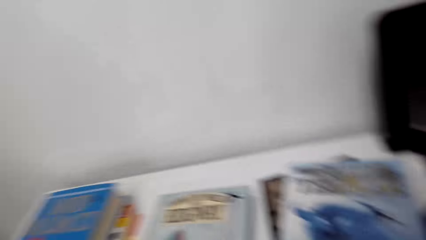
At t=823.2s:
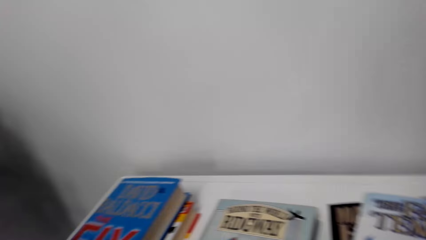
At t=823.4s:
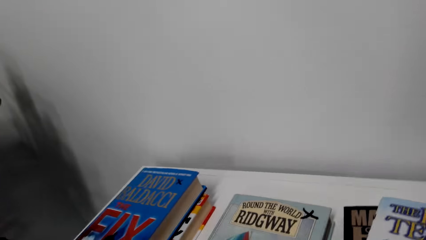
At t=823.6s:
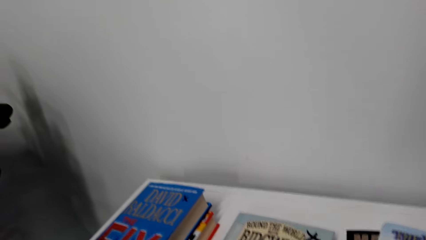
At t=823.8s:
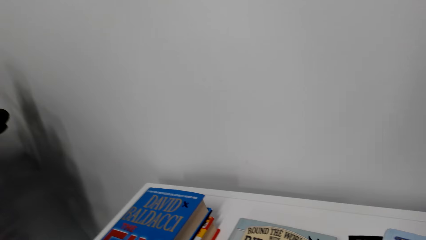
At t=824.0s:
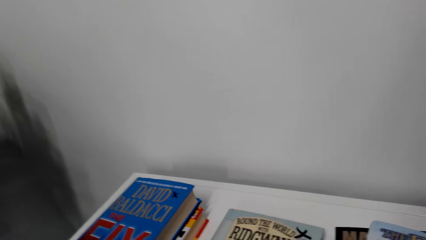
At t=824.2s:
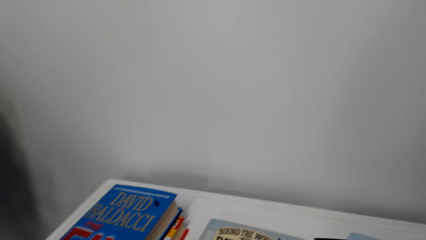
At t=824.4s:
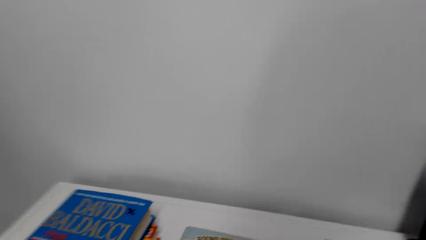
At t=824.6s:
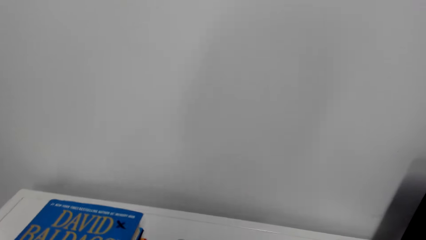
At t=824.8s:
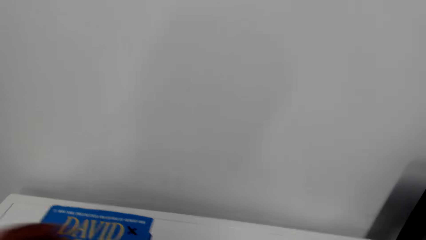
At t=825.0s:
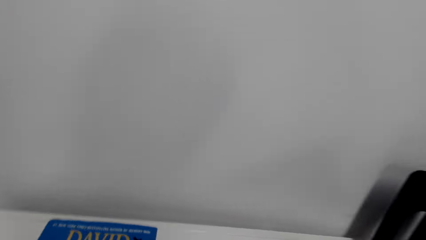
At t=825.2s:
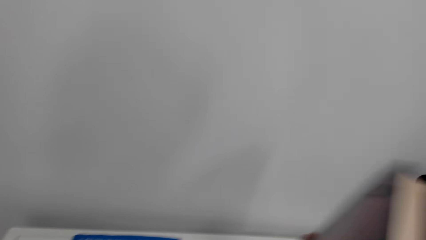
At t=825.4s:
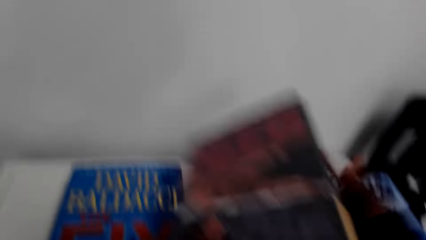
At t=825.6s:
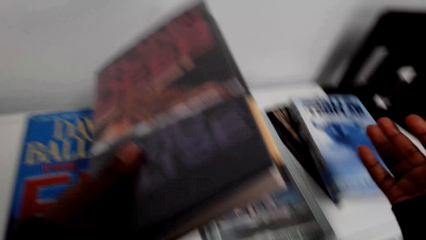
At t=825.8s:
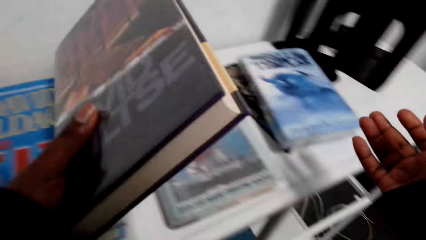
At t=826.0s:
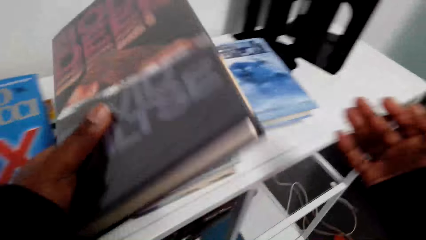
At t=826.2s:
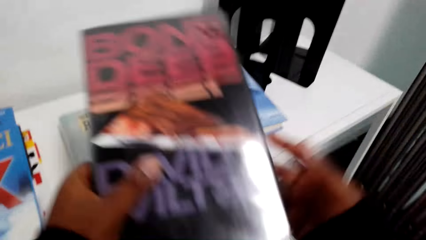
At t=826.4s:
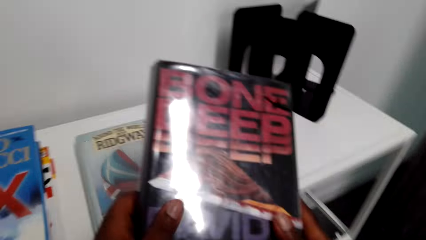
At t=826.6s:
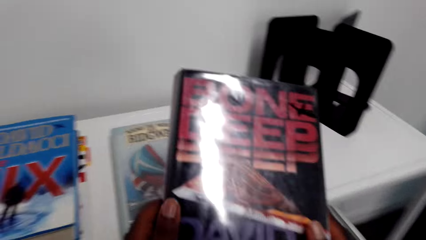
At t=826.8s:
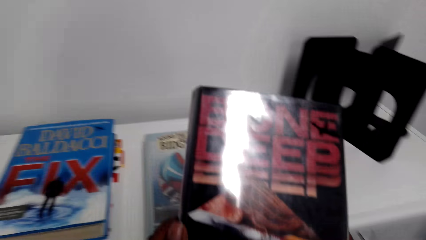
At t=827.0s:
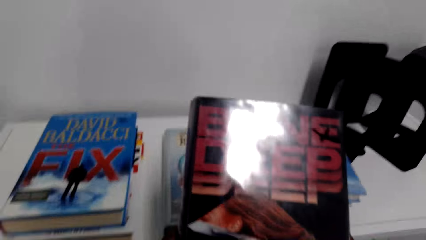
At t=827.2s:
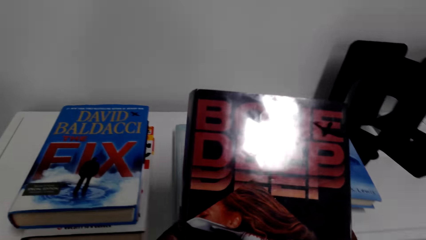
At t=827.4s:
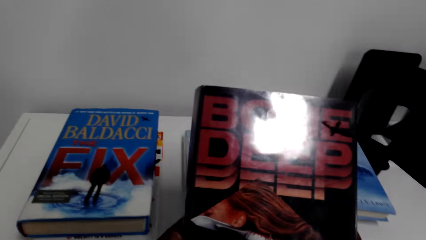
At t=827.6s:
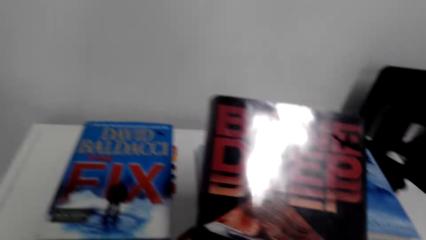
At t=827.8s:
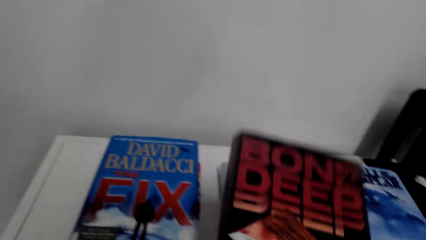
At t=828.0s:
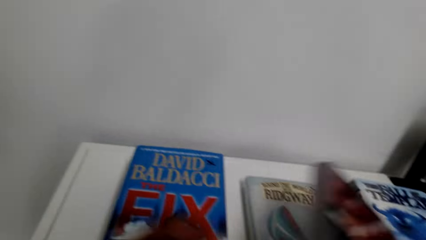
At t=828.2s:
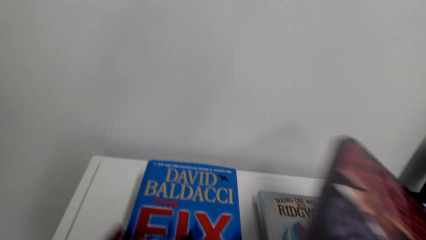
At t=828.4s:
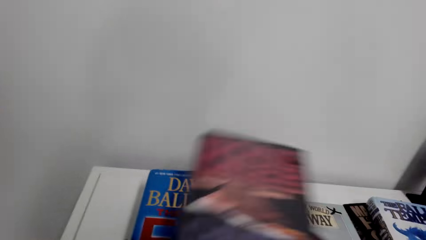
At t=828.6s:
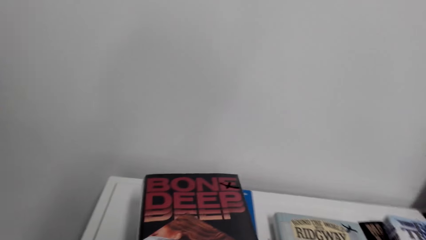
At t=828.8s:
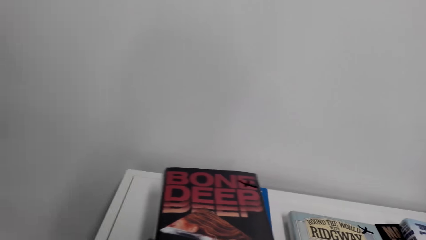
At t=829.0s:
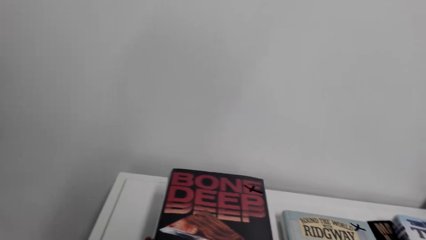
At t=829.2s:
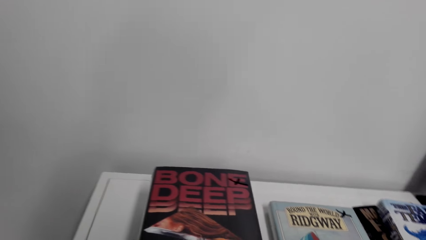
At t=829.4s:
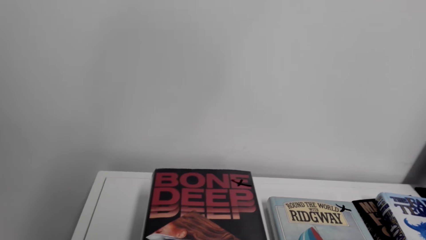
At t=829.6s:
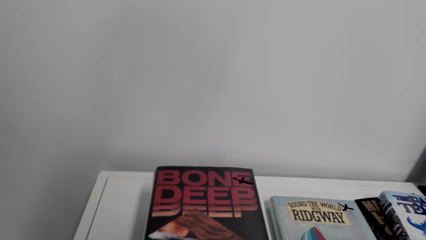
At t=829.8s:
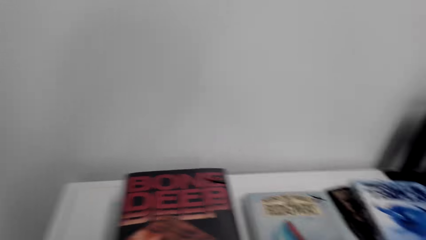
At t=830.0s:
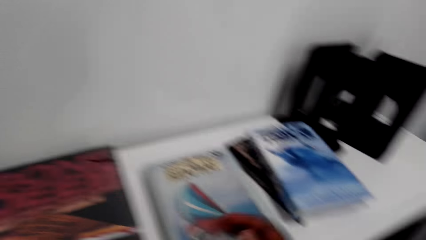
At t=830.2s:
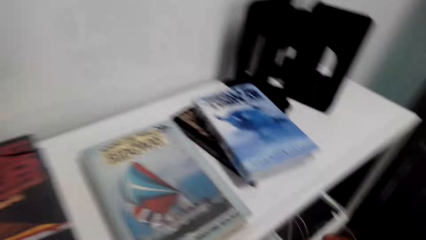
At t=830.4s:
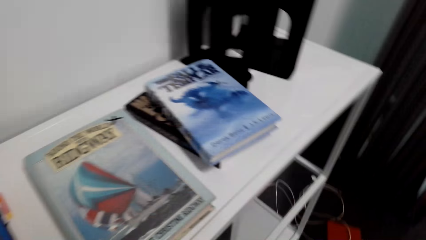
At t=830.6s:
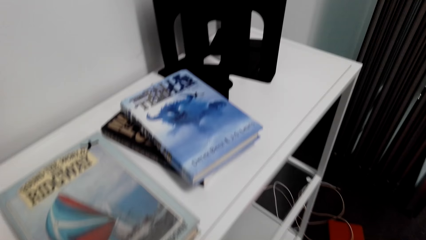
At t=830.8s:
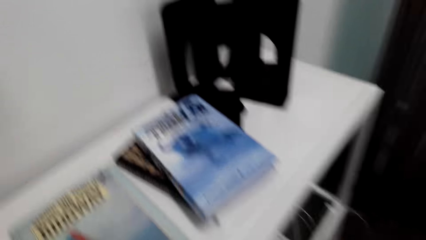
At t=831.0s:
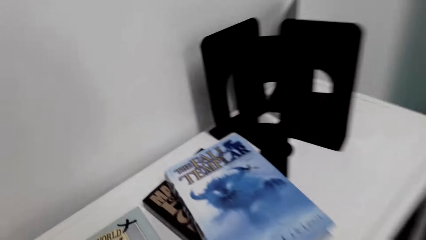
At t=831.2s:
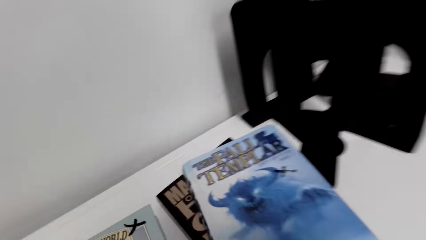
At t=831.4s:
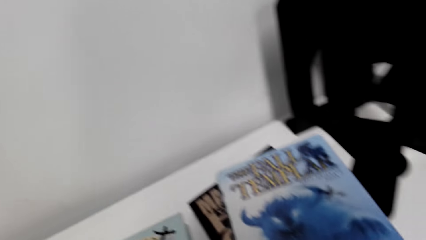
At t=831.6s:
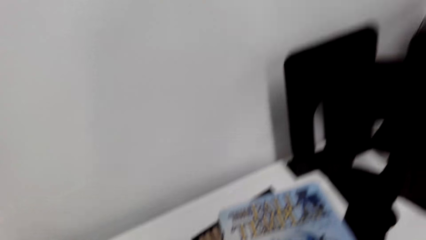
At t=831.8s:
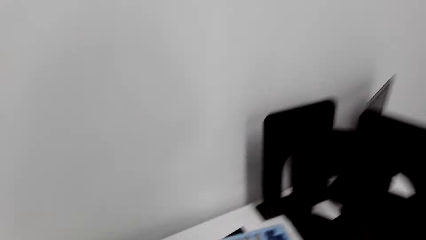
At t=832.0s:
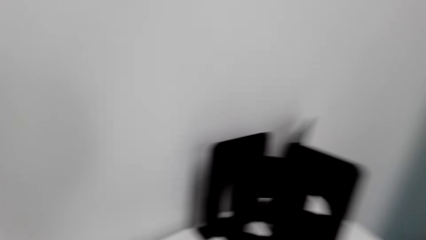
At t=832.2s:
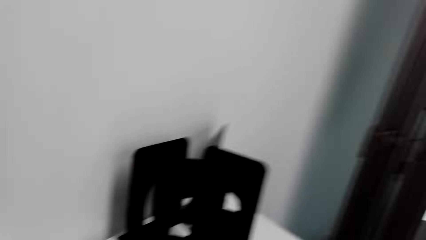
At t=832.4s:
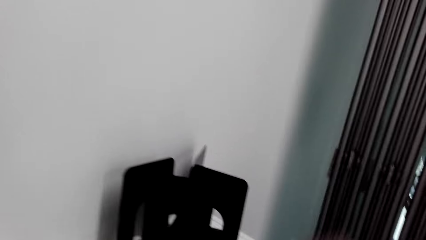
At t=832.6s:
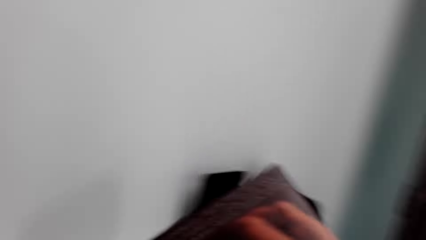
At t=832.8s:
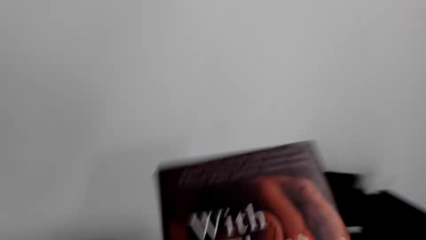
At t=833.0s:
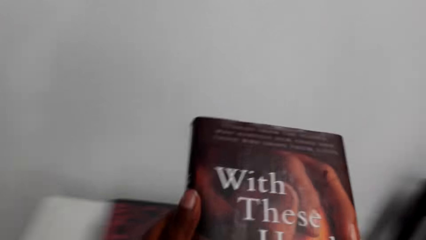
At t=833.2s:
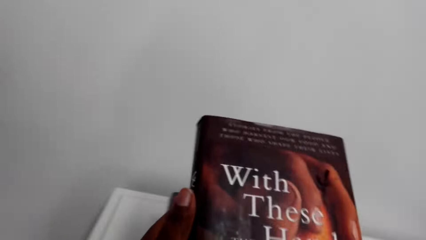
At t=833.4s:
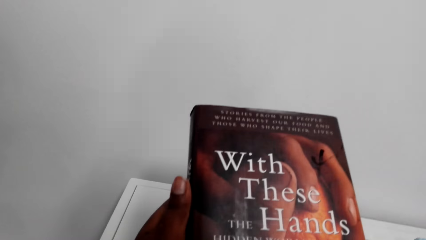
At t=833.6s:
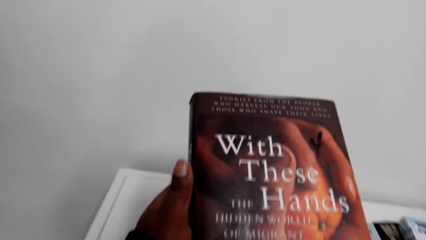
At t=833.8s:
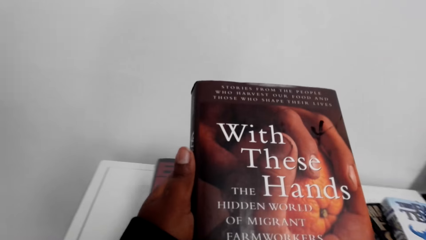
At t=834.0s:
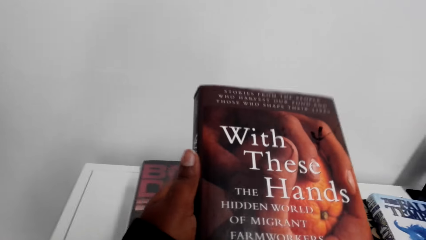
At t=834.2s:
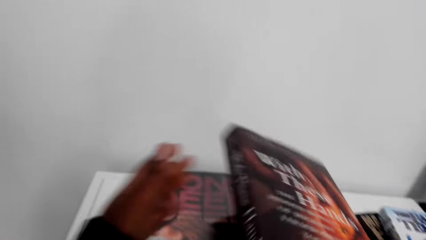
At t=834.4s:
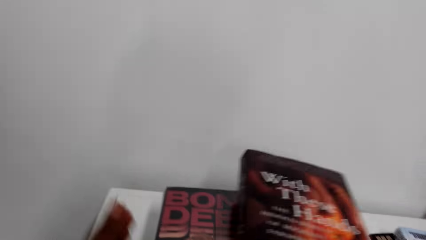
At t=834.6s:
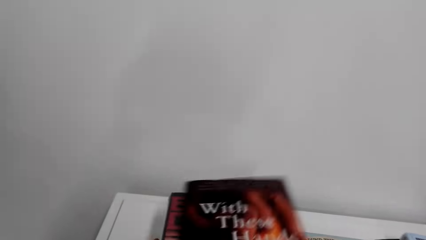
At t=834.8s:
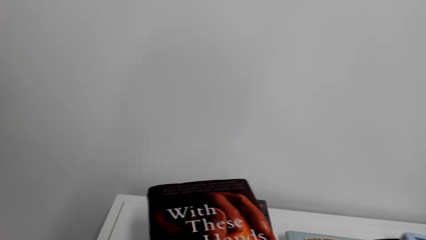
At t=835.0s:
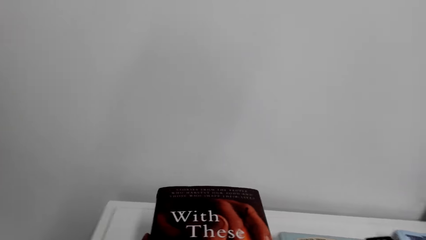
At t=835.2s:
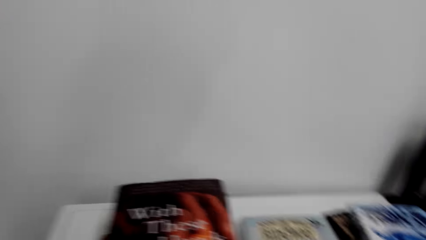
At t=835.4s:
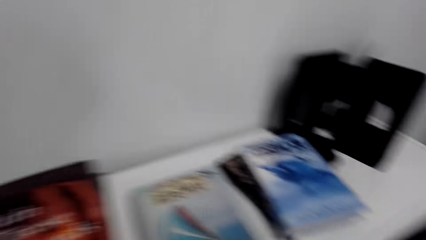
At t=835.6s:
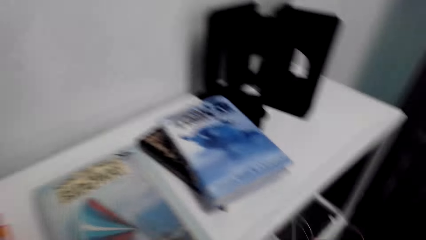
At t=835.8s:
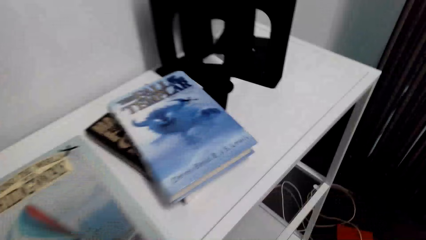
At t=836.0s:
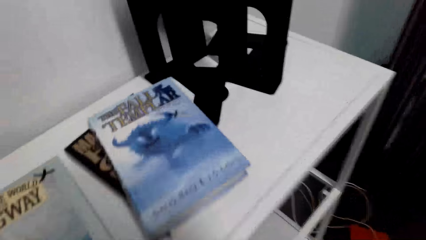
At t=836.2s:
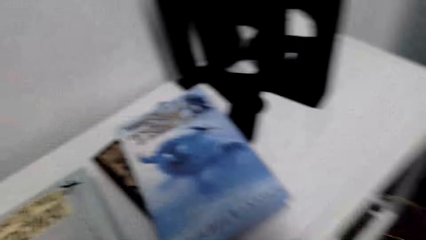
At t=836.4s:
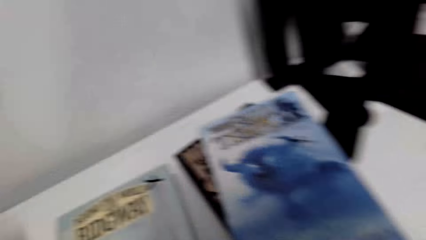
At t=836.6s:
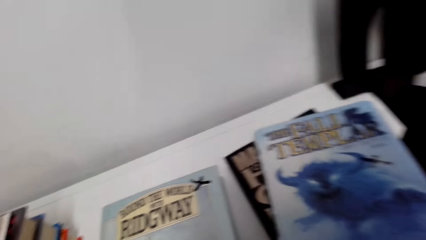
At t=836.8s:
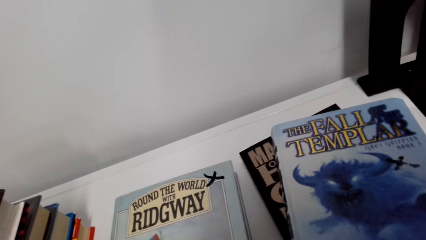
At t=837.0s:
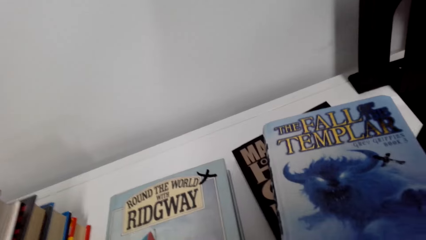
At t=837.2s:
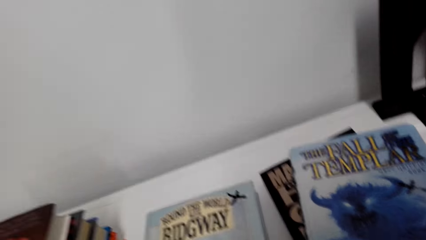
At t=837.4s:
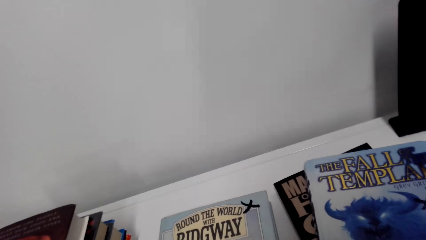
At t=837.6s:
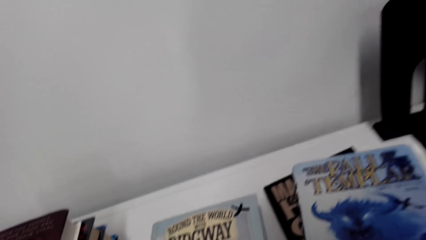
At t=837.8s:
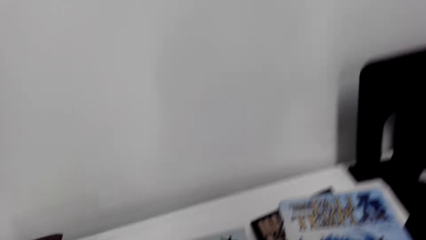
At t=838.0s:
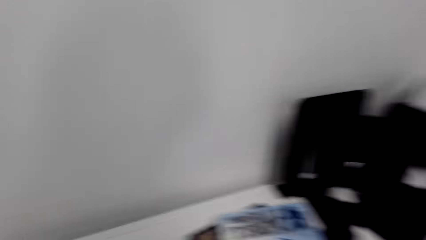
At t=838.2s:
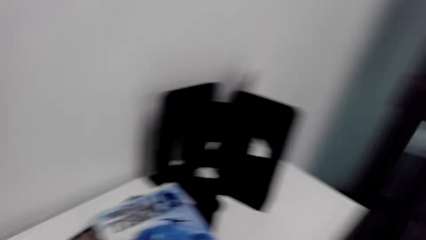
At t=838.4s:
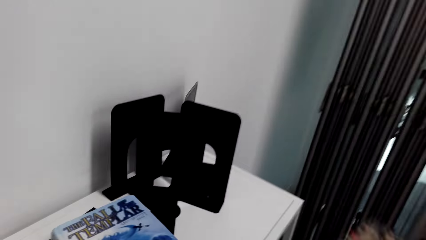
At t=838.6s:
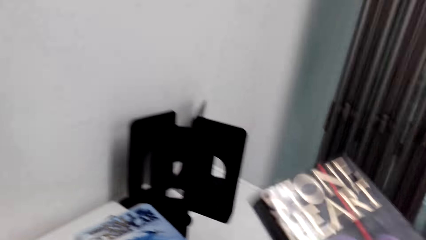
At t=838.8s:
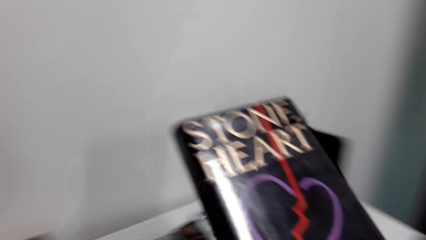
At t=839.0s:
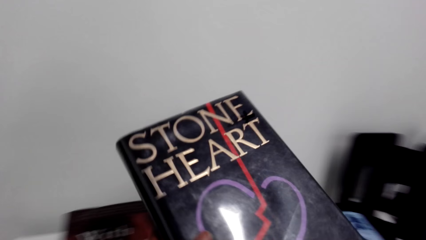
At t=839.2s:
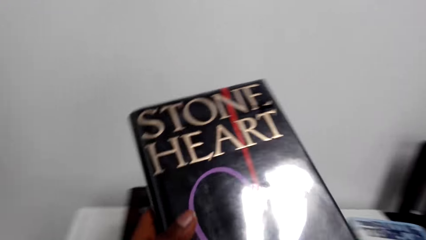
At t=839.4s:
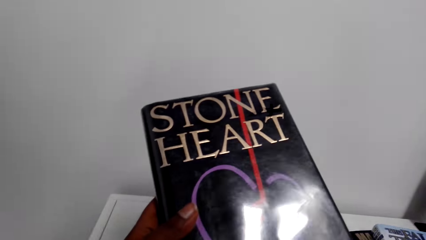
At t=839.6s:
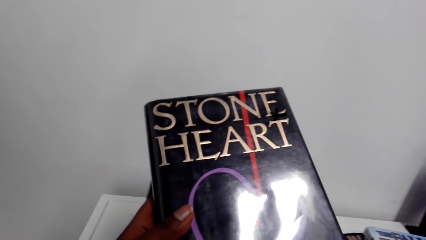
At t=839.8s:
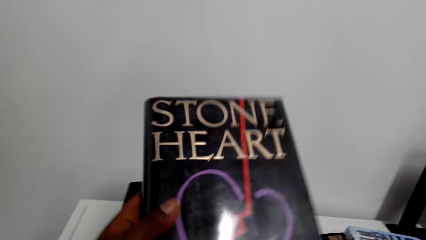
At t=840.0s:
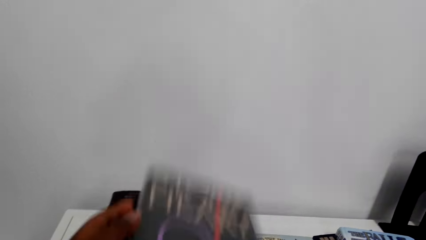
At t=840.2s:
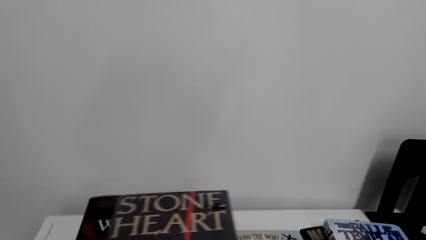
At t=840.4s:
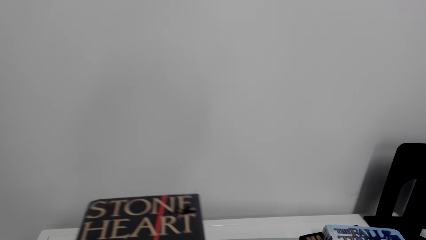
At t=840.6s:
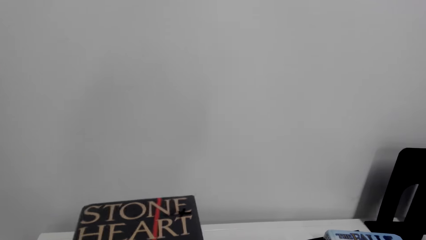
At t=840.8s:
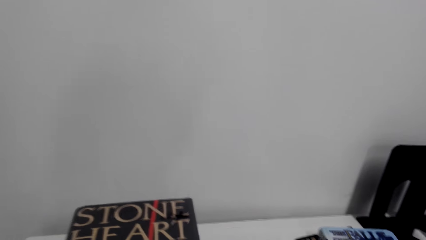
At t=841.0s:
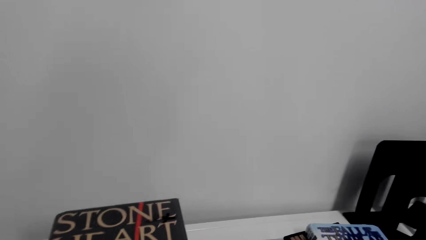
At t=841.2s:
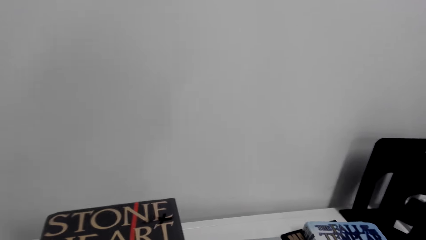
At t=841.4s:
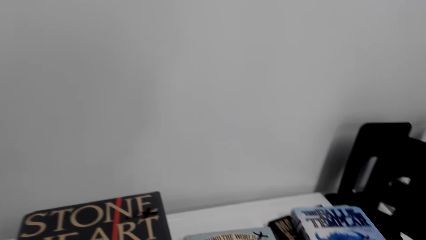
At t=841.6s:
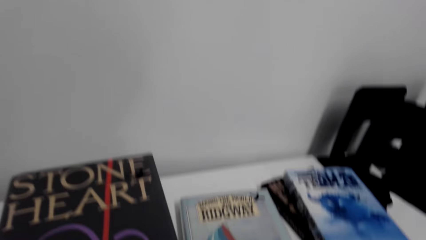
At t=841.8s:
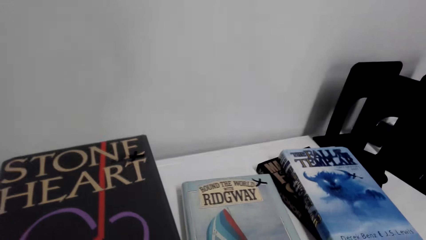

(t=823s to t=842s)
The camera wearer looks around on the bookcase. They adjust books on the bookcase. They adjust a book. They arrange on the bookcase. They put a book on a book. They bend towards the bookcase. They adjust a book. They view the book. They arrange on the bookcase. They put a book on a book. They bend towards the bookcase. They adjust a book. They pick a book. They arrange on the bookcase. They put a book on a book.
